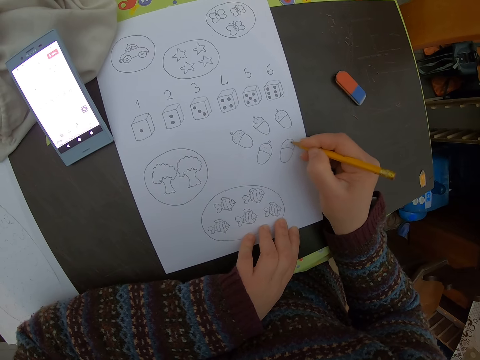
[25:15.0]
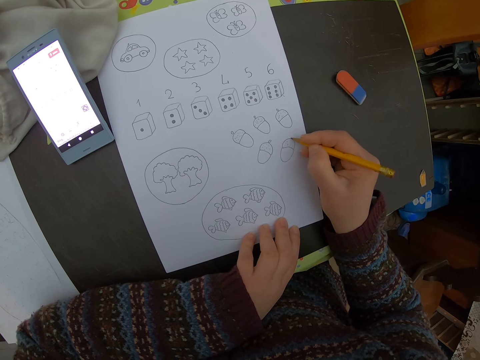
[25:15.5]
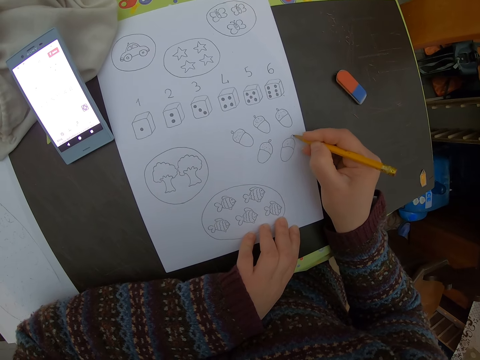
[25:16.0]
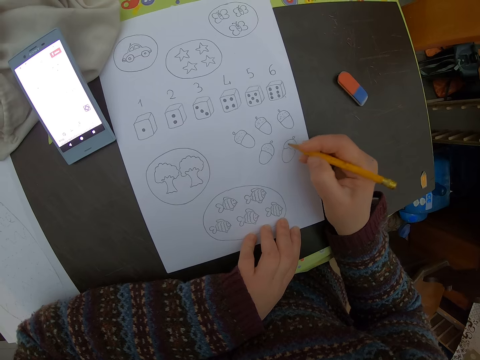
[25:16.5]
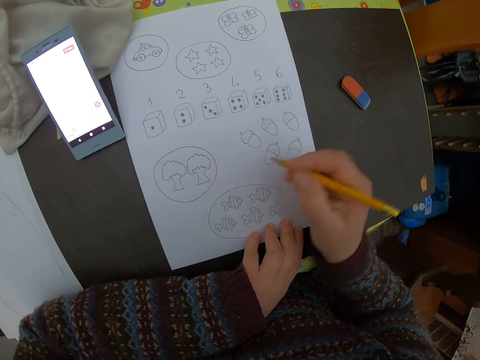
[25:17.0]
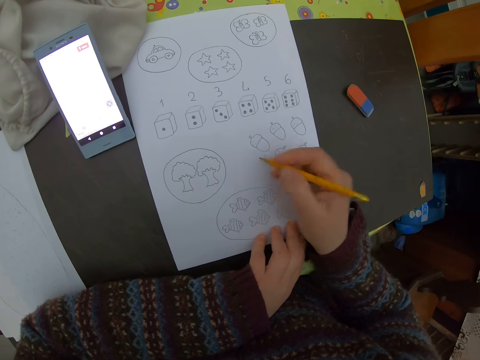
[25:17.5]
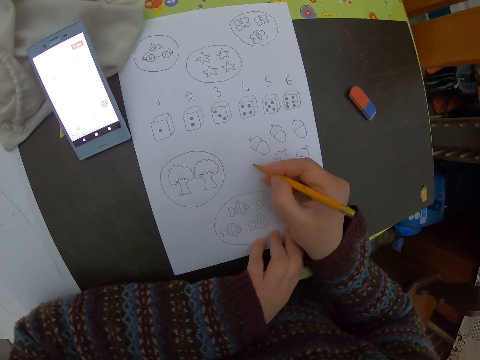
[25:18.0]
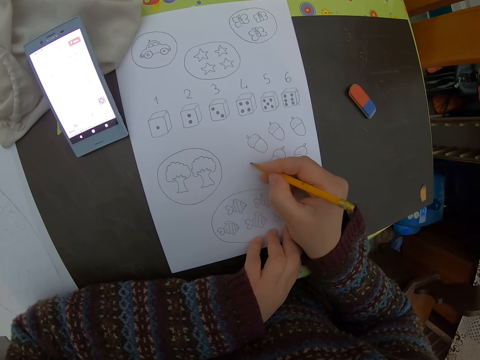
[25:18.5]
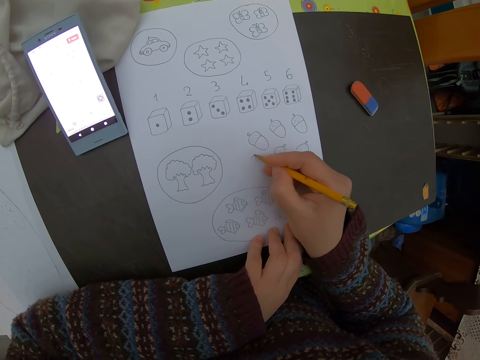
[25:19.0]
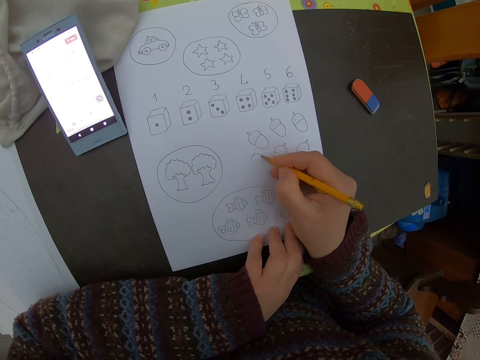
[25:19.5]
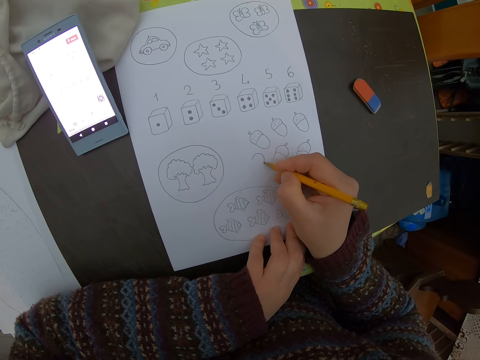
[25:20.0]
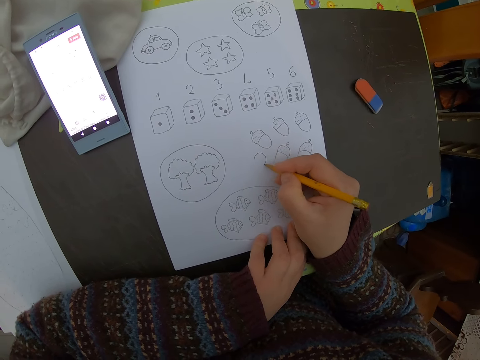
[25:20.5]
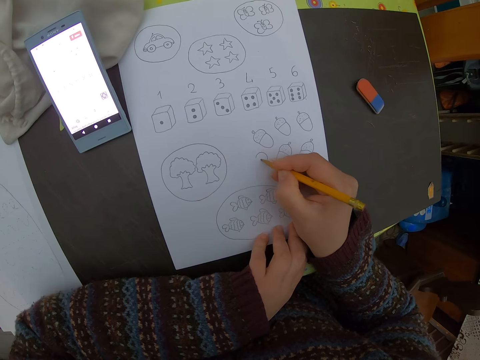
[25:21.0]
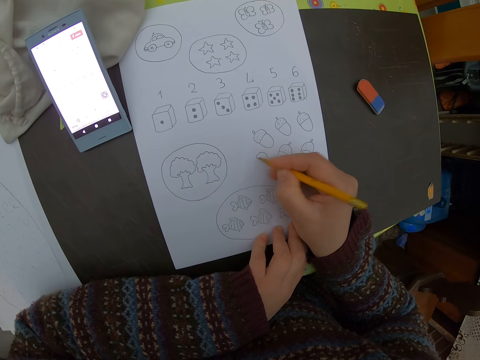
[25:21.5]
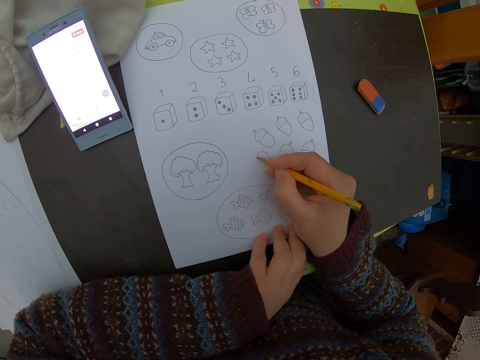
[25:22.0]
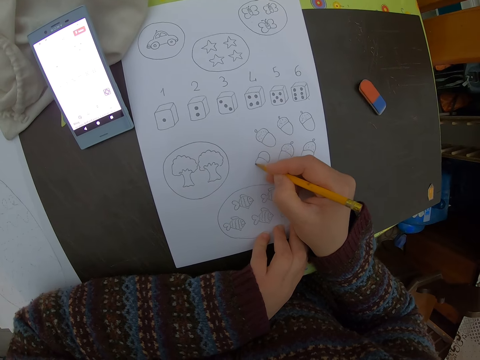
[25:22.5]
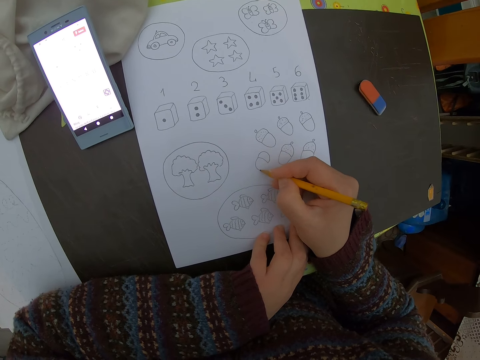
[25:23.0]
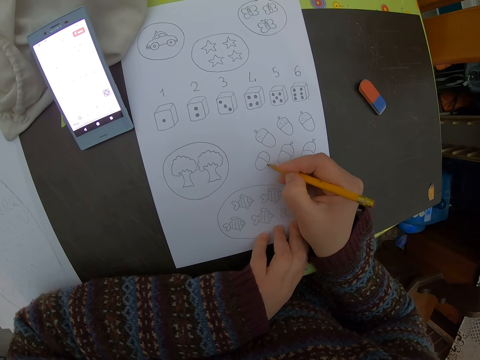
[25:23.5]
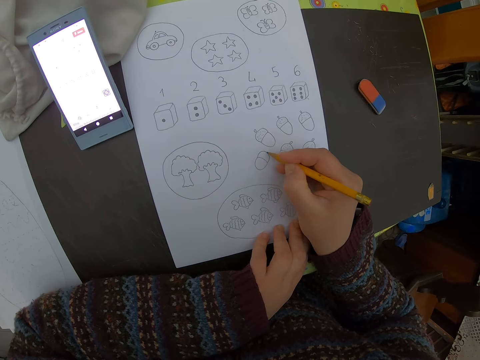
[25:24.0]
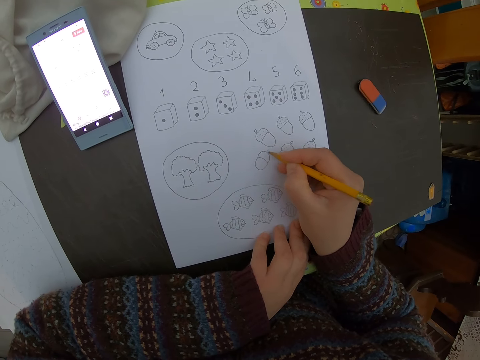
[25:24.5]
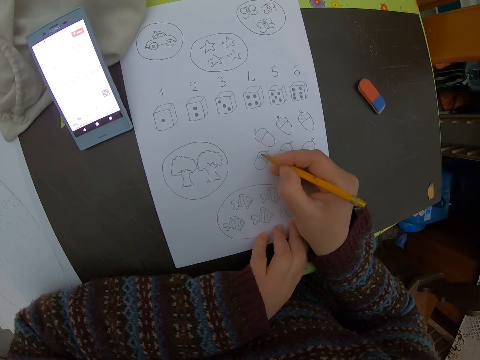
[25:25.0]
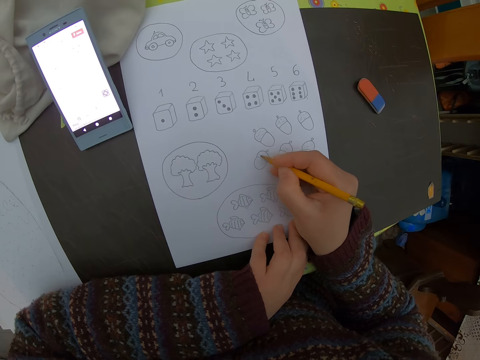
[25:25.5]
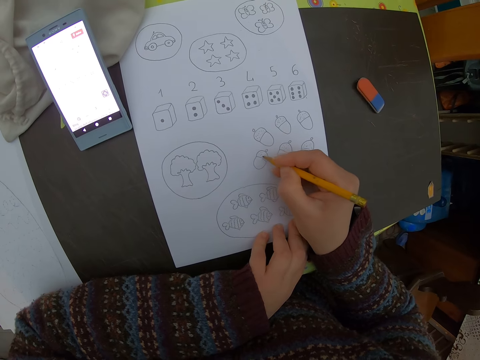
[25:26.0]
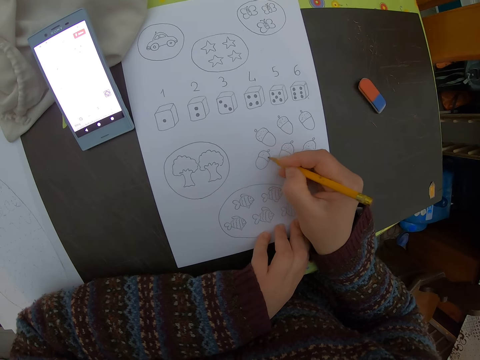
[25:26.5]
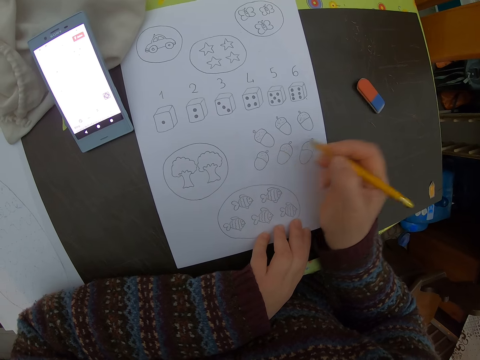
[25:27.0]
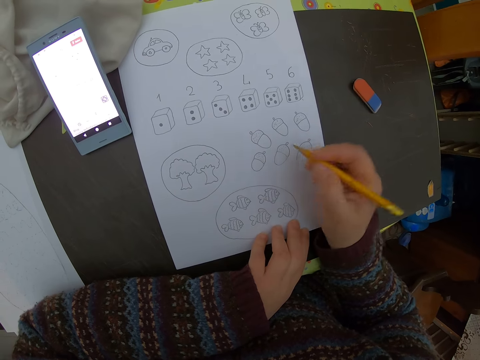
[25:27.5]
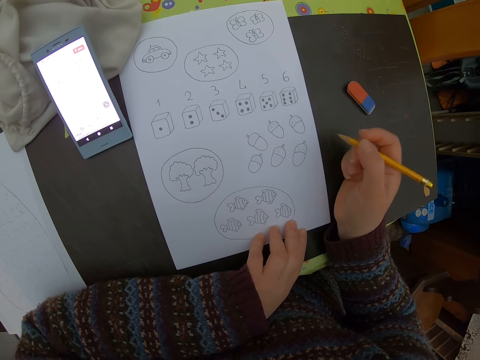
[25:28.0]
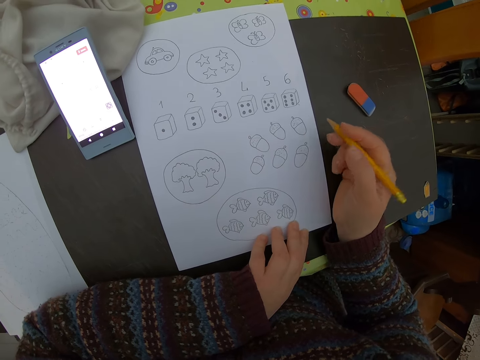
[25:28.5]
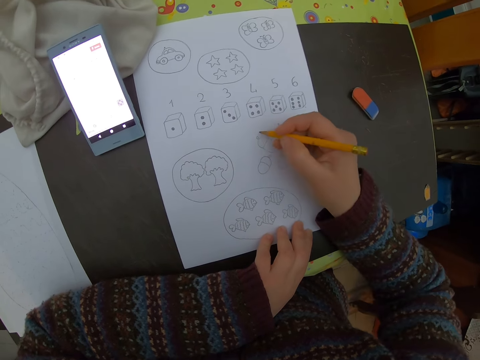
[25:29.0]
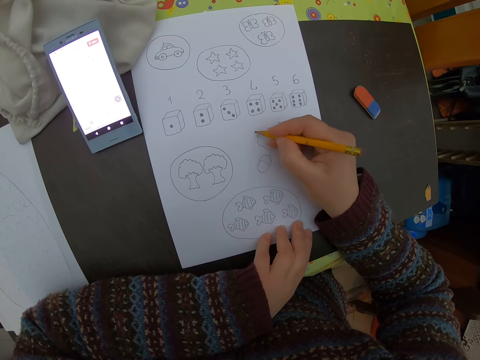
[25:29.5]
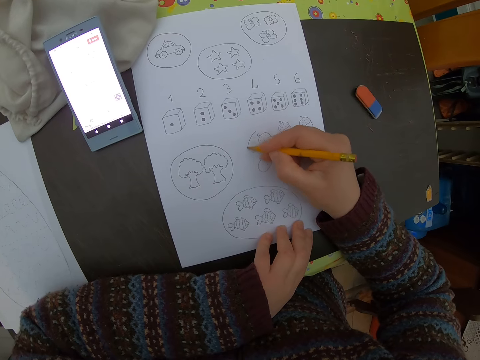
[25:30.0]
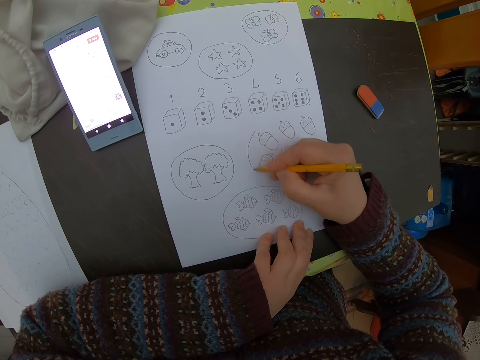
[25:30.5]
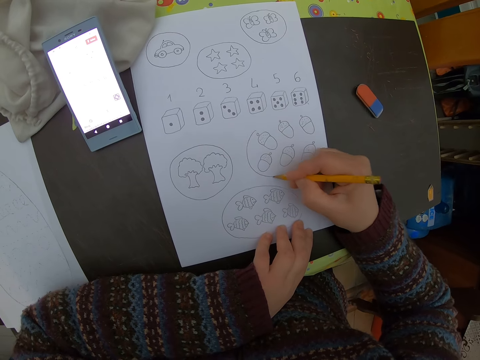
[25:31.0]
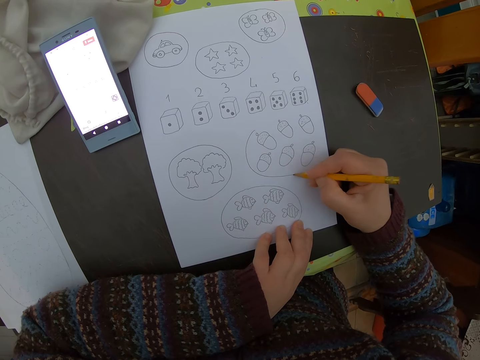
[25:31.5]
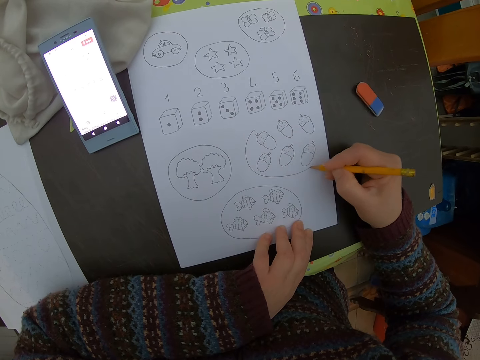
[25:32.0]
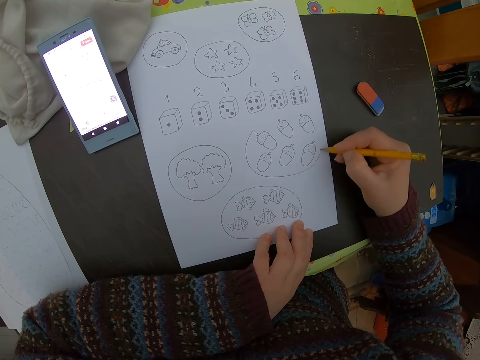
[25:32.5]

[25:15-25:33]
The camera wearer adjusts the pencil. They draw on a piece of paper. They adjust the pencil. They draw a circle around the diagrams.

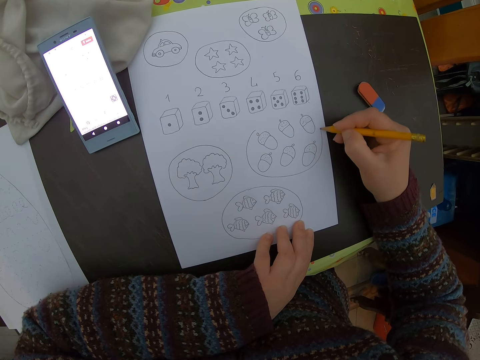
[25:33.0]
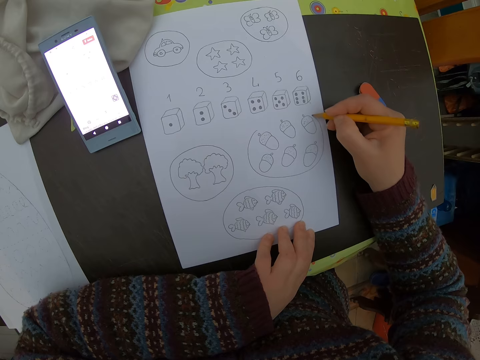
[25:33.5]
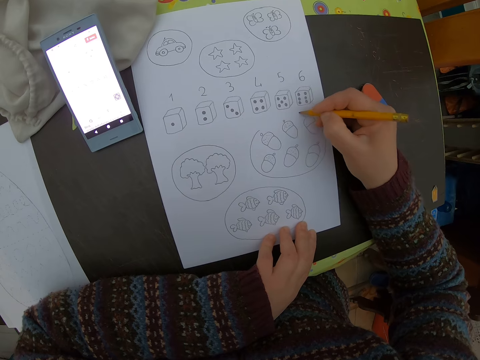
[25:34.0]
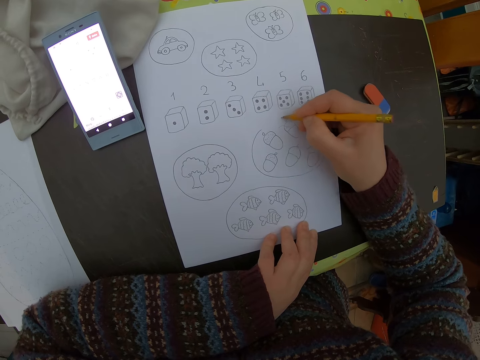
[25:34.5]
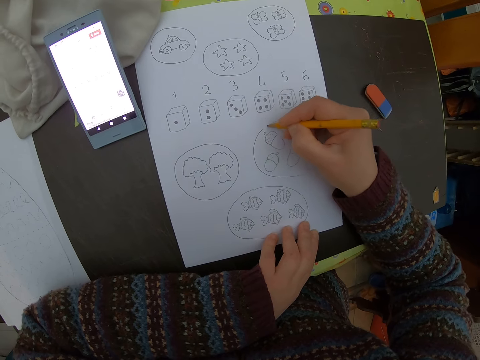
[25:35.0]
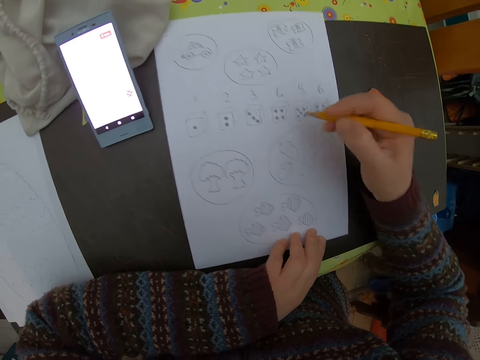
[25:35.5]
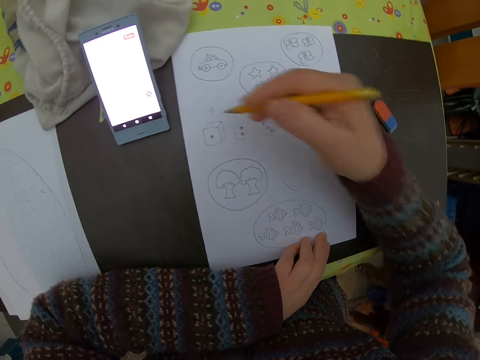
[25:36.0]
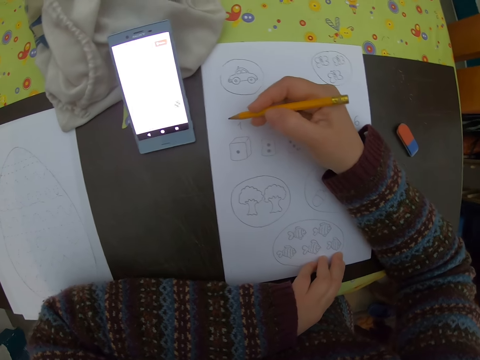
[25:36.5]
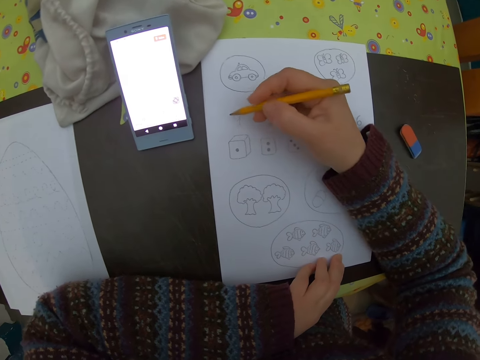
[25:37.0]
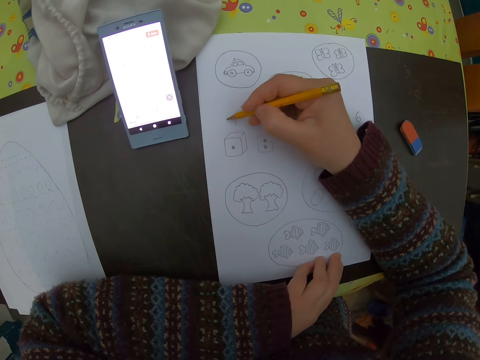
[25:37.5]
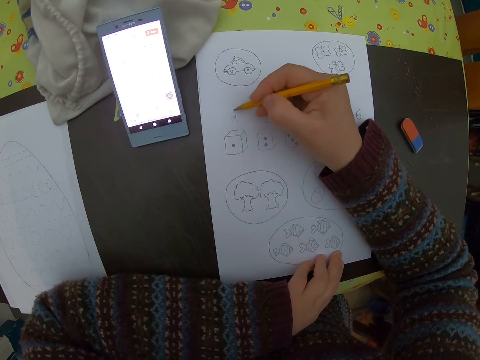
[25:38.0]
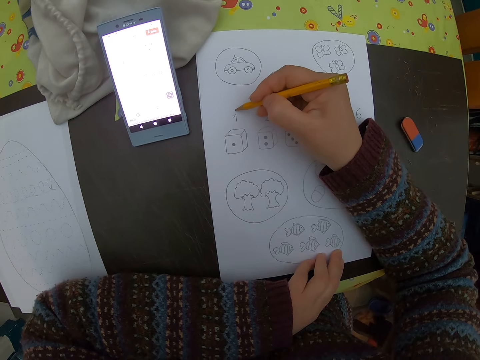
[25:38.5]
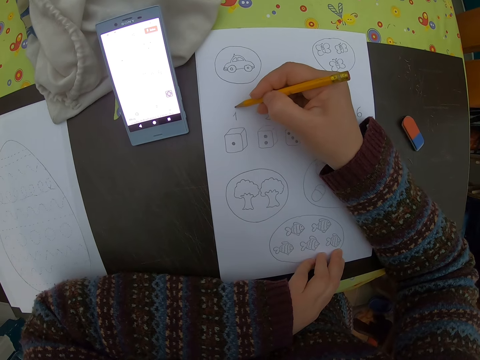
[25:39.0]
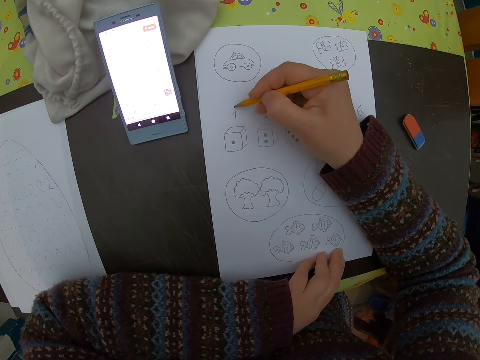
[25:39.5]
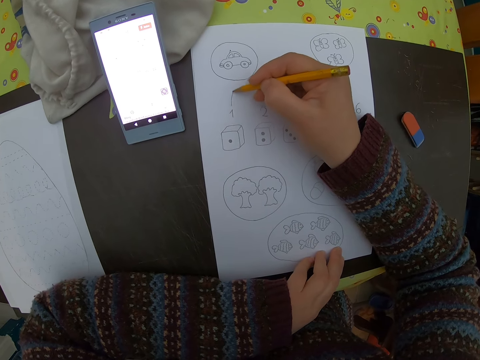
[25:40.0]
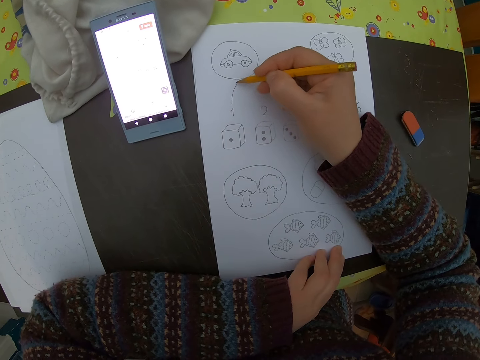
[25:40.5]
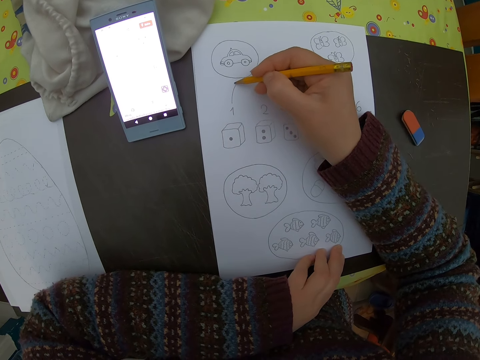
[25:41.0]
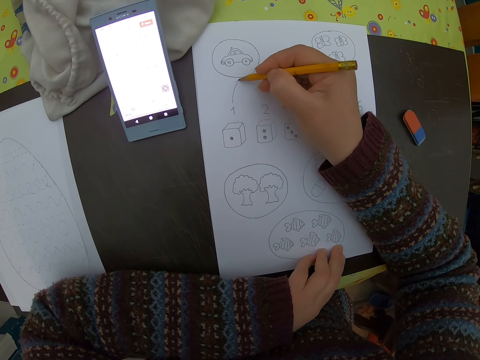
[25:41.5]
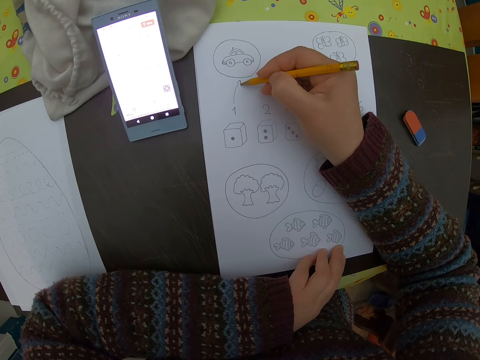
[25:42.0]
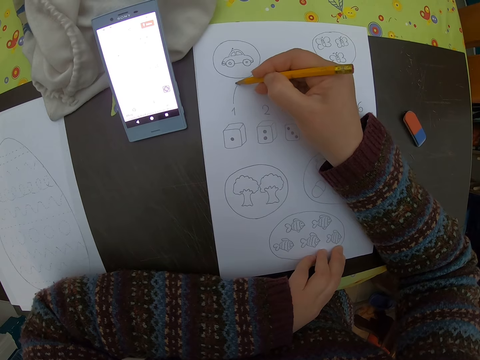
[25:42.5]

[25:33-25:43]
The camera wearer adjusts the pencil. She links the drawings on the sheet of paper with the pencil in her right hand. She draws an arrow from dice number one pointing to the diagram of a fish.
